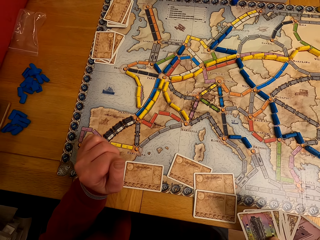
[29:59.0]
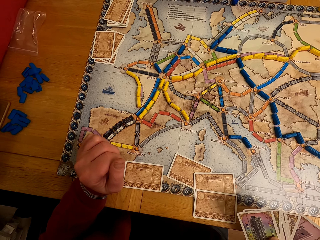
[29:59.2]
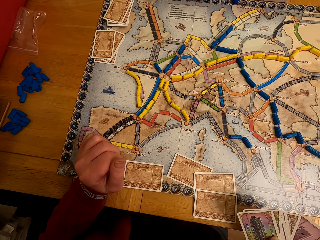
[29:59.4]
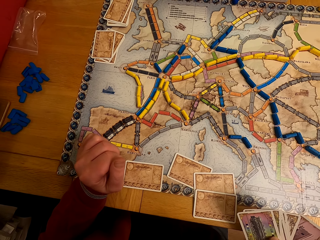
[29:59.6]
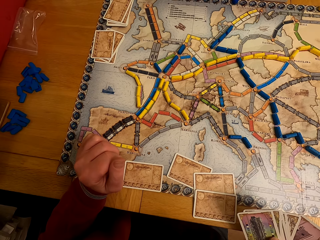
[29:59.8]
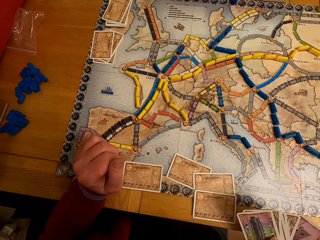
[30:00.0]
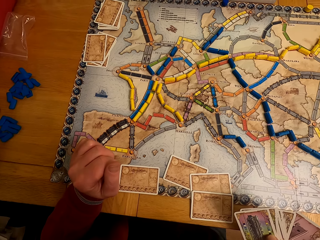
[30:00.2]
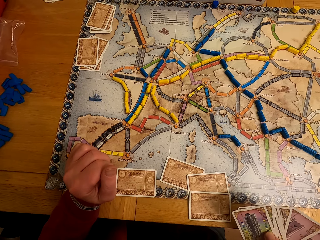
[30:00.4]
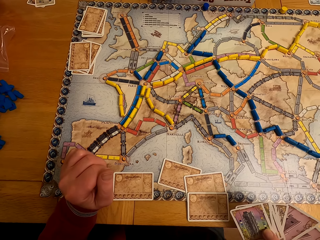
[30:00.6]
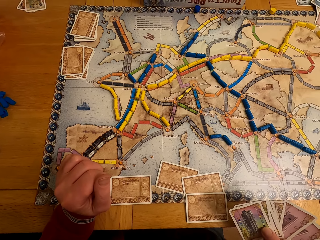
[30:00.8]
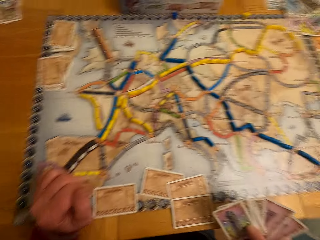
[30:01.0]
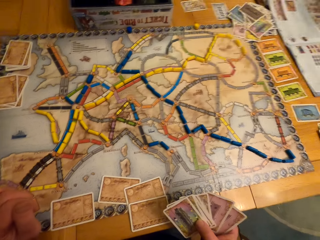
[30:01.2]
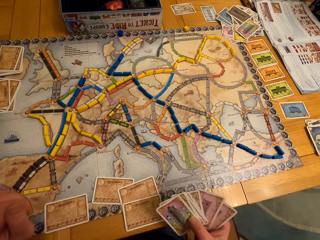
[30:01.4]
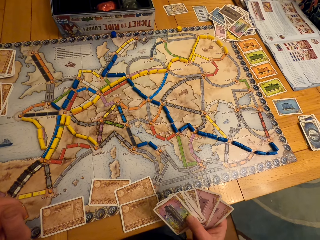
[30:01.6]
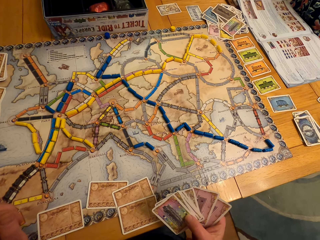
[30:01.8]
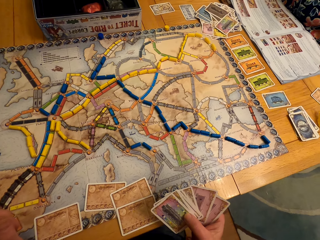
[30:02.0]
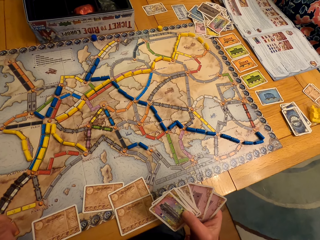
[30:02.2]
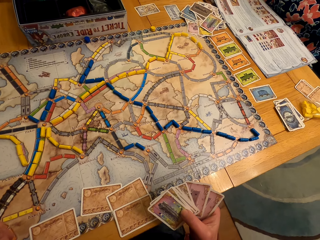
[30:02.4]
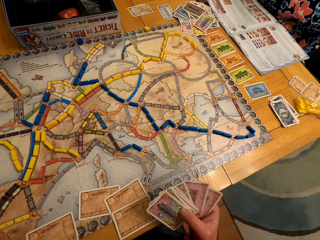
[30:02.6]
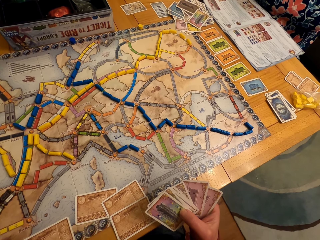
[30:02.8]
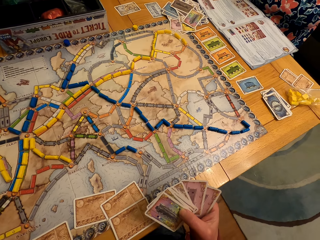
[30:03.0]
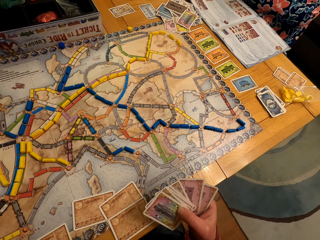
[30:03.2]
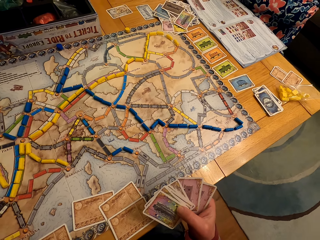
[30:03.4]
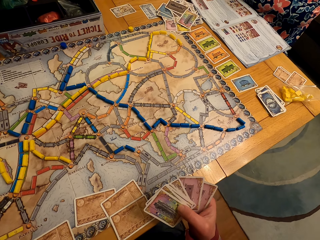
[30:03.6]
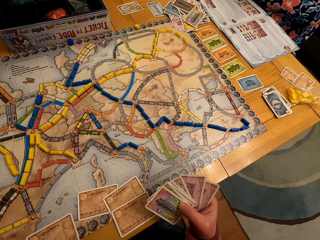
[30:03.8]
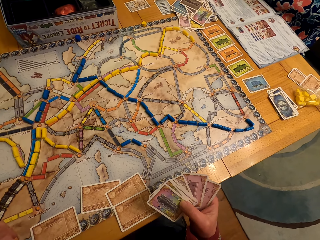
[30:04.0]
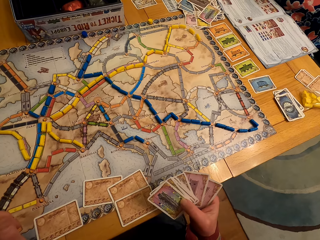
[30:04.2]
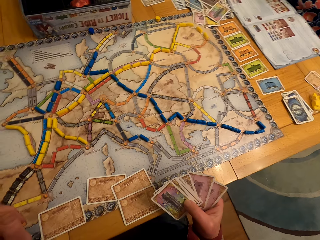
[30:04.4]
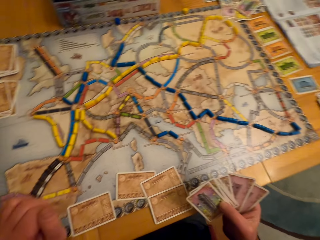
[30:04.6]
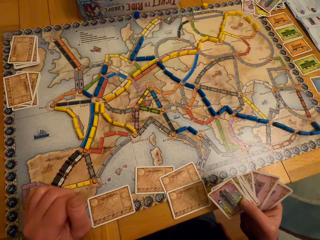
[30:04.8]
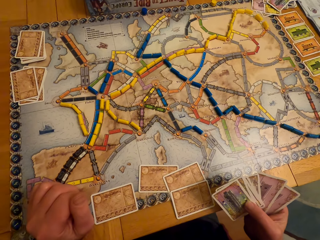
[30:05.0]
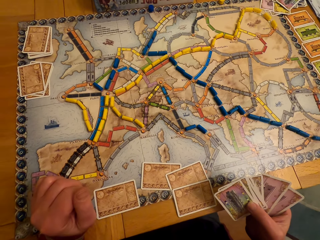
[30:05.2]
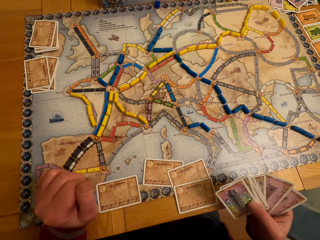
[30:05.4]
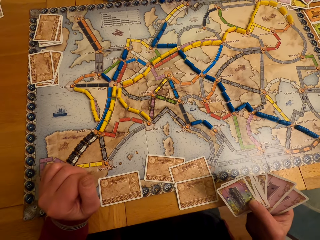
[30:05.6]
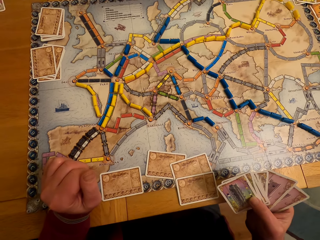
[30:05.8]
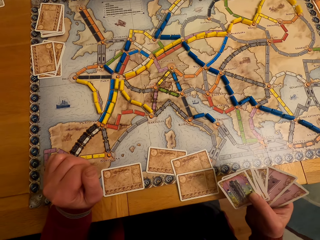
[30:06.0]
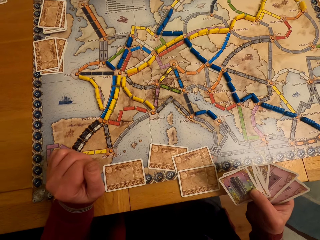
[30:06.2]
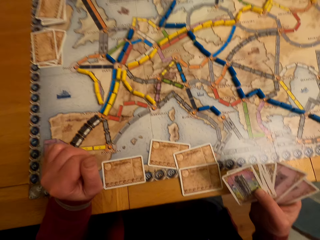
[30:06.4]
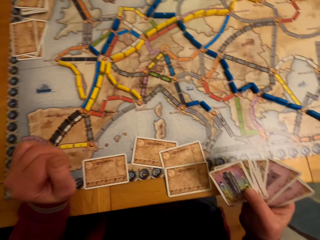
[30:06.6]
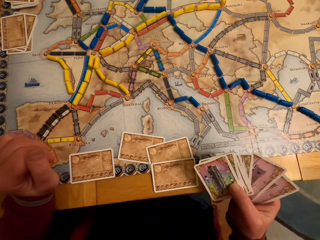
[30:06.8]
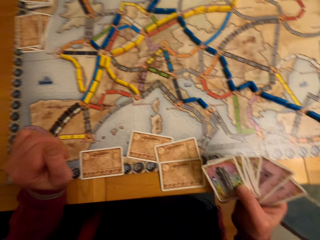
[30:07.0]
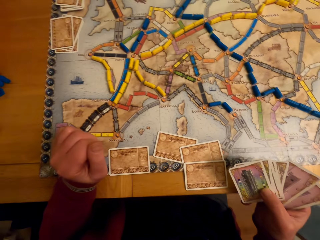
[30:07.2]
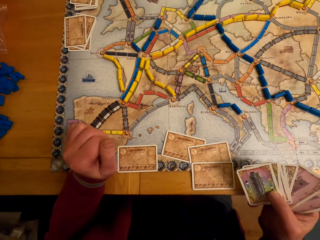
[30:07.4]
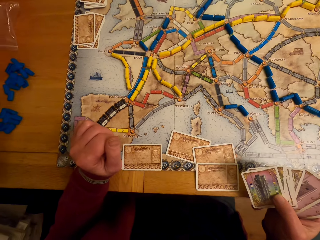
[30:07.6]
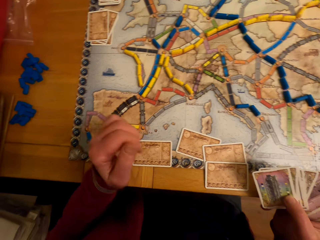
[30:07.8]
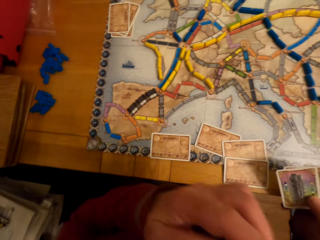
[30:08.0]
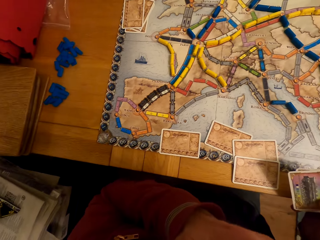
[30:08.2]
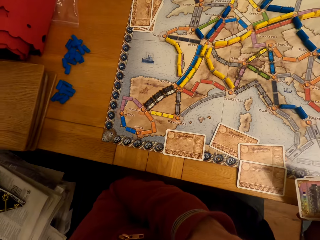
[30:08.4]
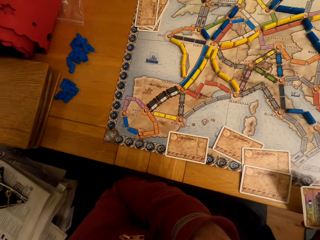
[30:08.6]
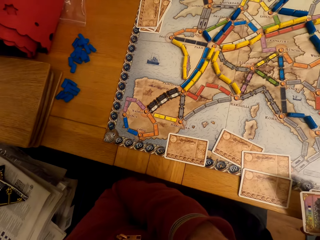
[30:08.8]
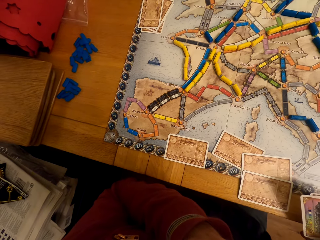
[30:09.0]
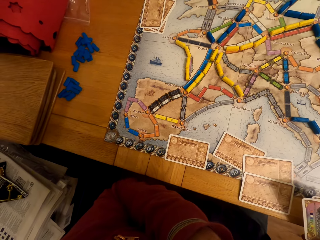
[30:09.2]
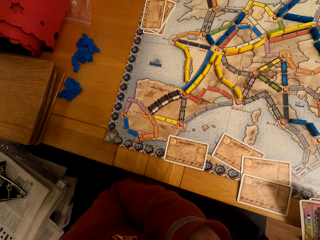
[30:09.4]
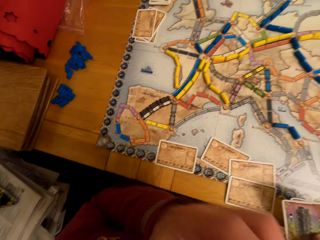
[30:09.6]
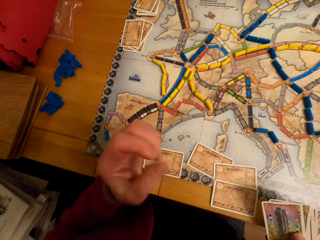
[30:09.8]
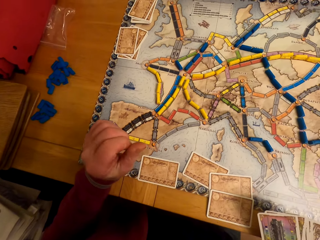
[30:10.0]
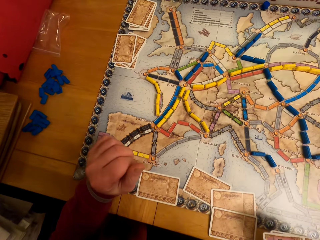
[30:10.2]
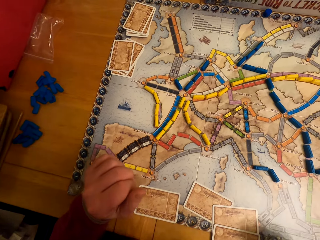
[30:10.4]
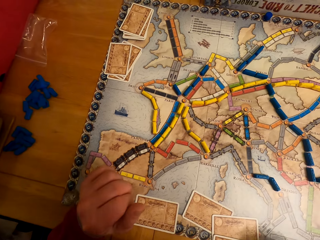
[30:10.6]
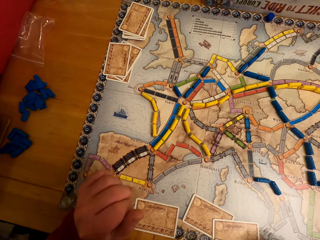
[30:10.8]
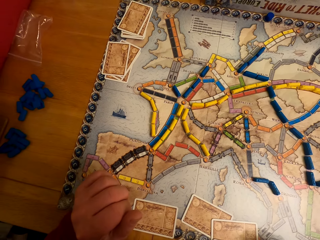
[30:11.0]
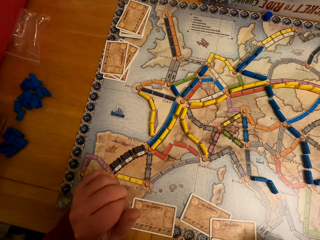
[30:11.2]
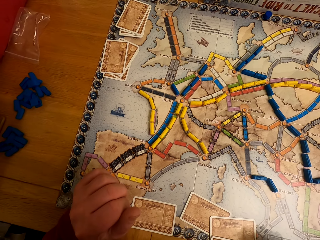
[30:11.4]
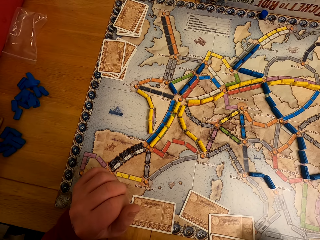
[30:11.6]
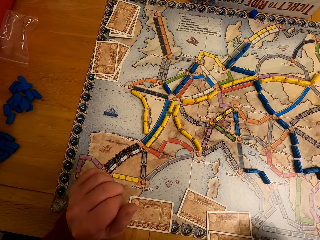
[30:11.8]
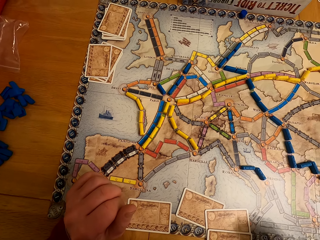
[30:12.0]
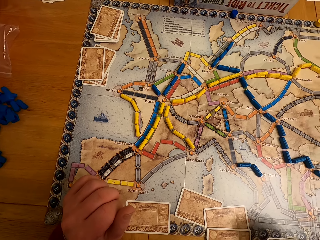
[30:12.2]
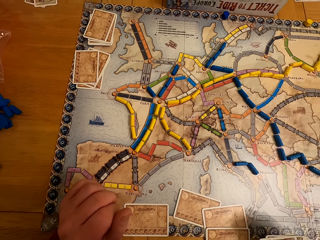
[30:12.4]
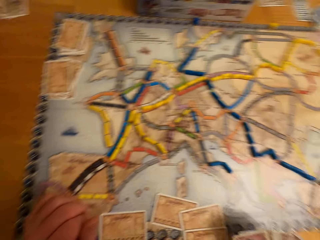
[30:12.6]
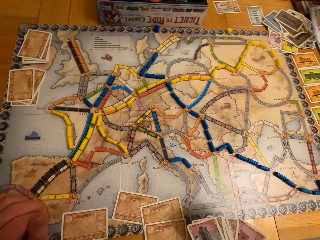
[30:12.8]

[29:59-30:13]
A man looks around. The man moves the hand. The man looks at the cards.

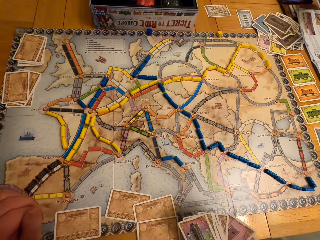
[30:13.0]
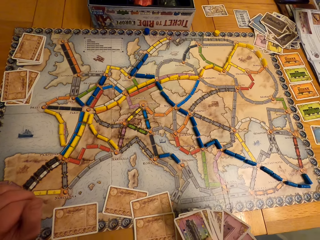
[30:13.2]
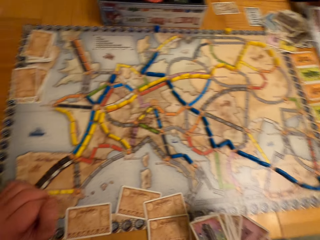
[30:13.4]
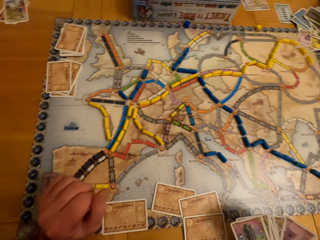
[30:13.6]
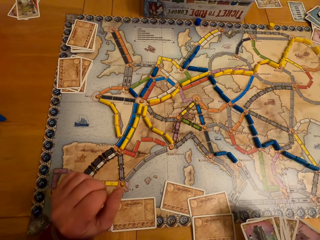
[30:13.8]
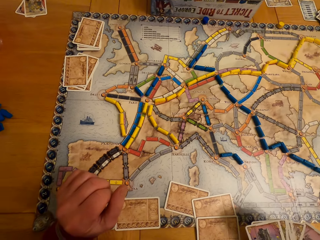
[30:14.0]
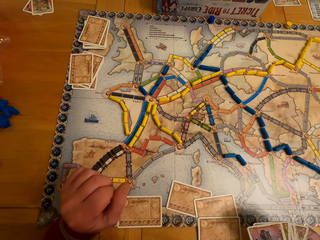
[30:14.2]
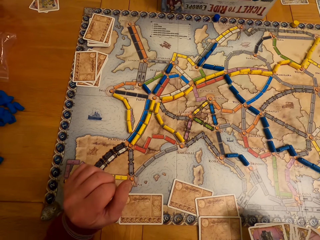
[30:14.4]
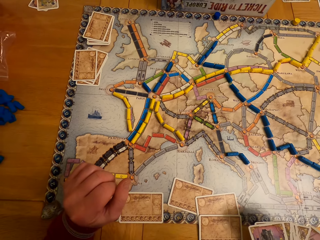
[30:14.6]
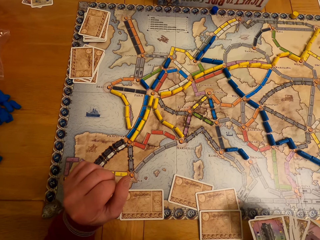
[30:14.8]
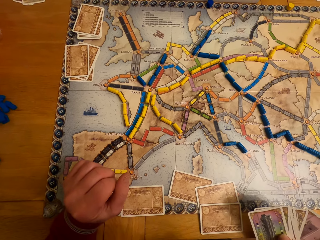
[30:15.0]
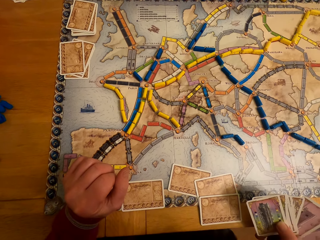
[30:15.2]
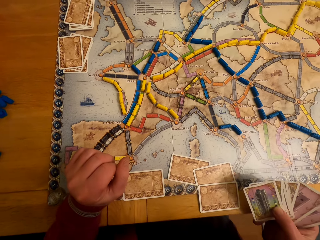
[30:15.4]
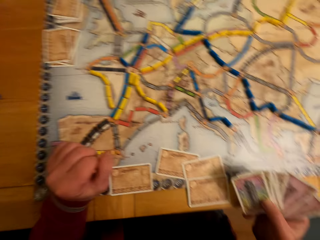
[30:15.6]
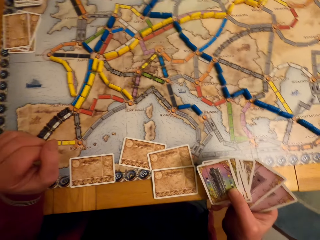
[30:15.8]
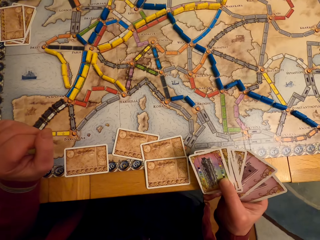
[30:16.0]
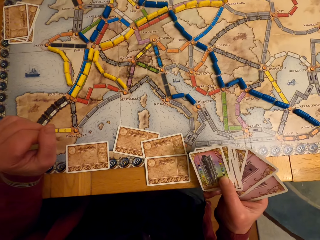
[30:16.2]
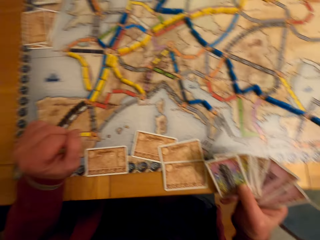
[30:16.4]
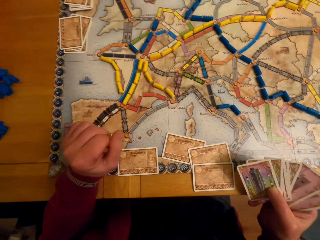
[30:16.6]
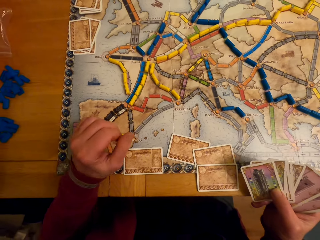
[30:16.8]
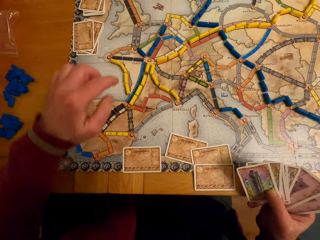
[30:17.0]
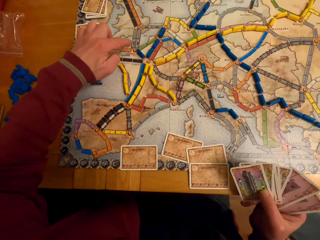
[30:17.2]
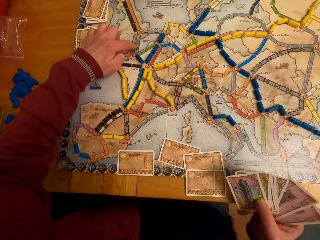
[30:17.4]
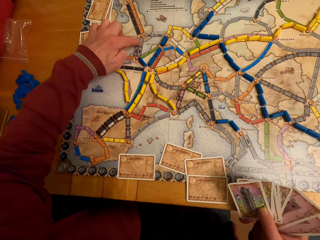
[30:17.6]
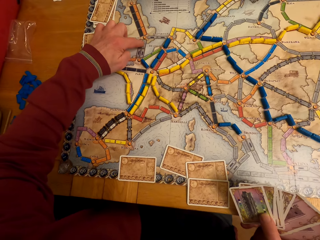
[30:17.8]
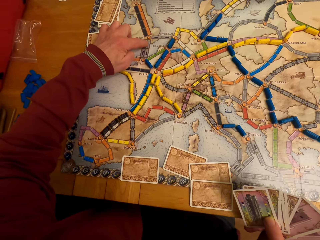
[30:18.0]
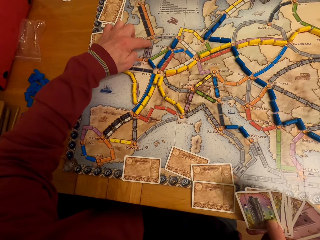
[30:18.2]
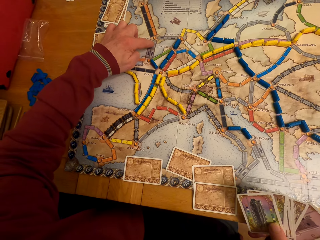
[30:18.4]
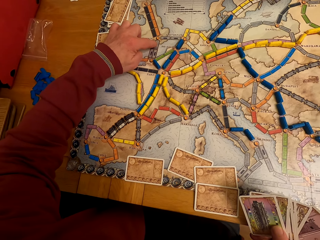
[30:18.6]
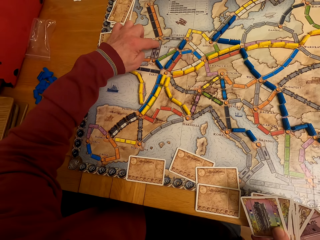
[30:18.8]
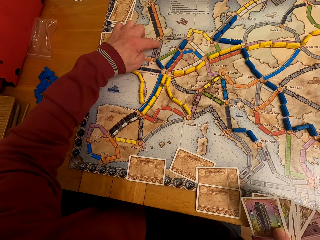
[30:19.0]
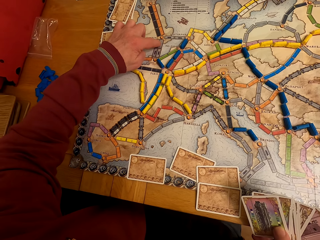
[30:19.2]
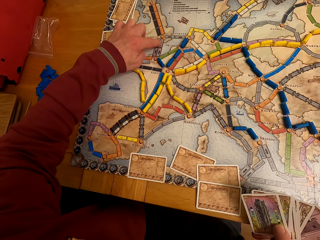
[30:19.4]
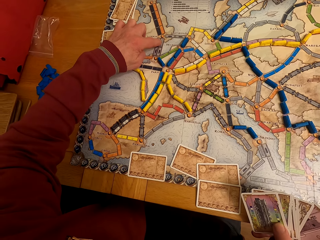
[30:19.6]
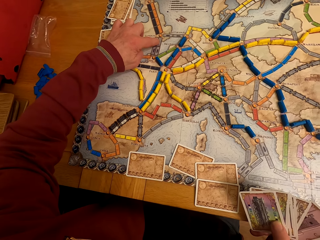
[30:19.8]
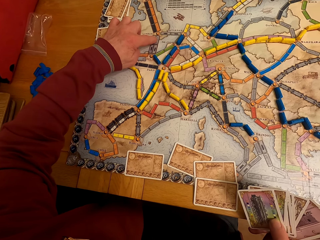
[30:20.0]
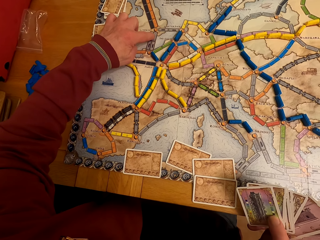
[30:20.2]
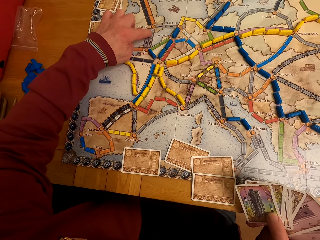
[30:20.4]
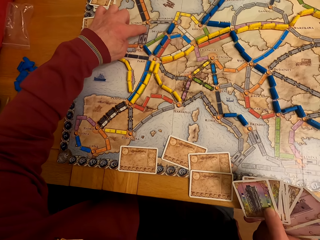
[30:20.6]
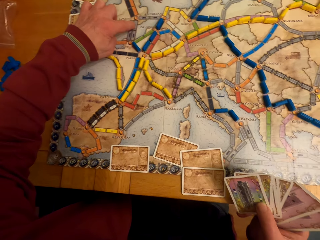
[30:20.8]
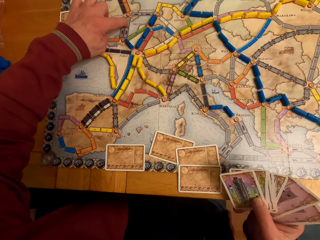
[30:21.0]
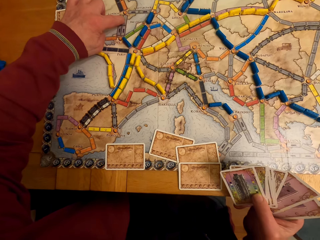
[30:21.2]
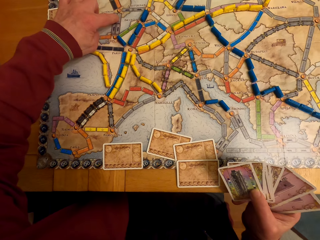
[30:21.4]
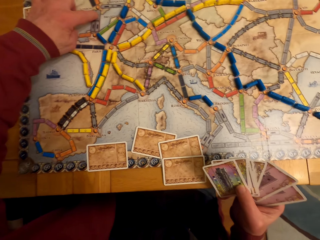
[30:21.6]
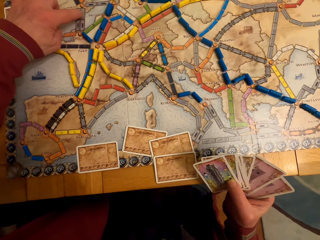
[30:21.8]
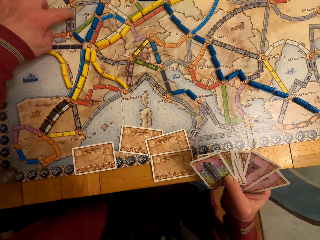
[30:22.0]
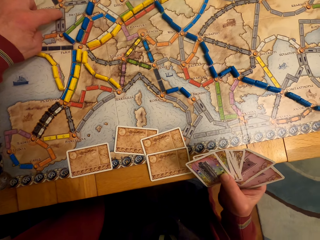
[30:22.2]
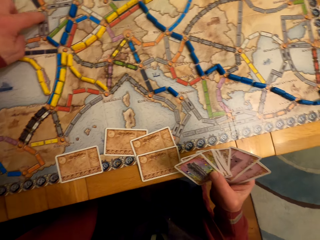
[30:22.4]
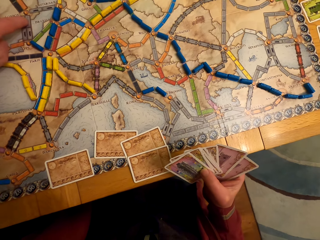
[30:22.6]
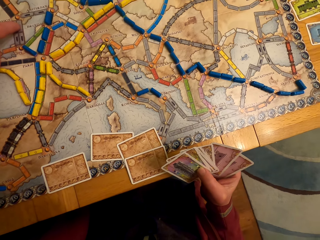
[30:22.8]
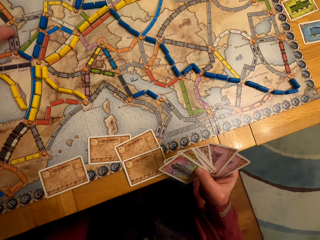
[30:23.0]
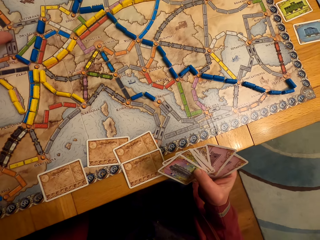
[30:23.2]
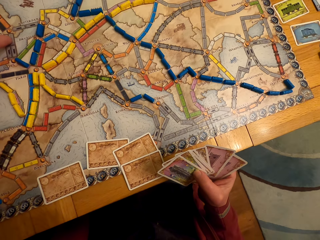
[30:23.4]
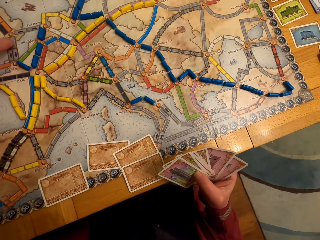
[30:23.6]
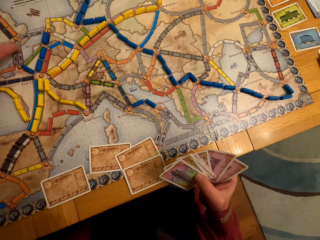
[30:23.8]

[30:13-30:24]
A lady looks around. A man touches the paper. The camera wearer points at the board game table. The man looks around.
